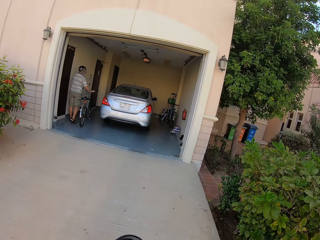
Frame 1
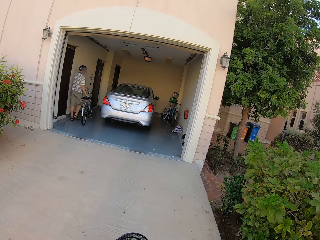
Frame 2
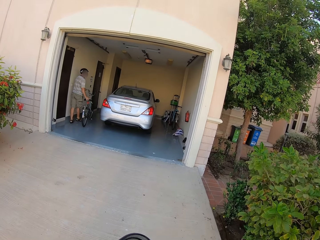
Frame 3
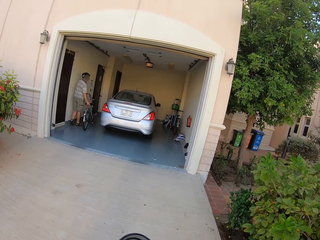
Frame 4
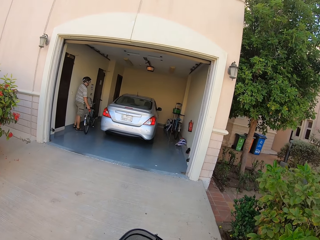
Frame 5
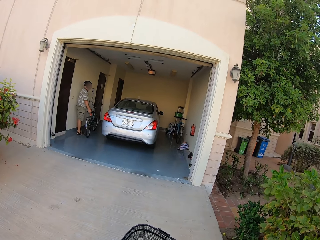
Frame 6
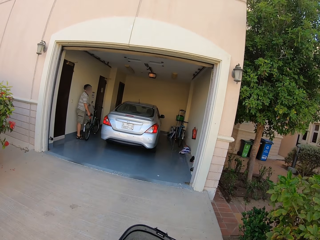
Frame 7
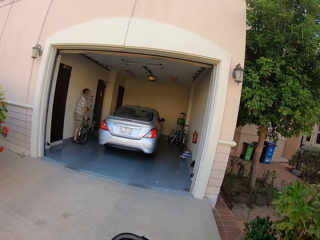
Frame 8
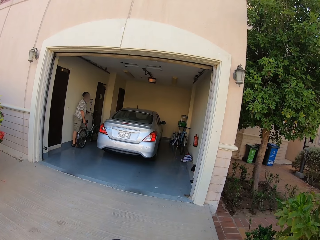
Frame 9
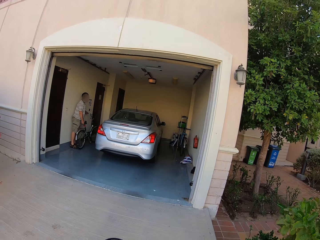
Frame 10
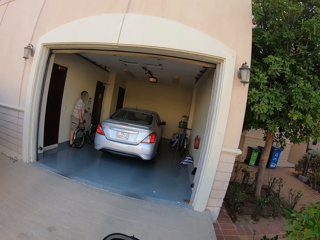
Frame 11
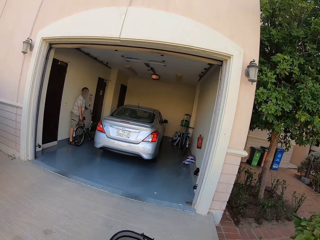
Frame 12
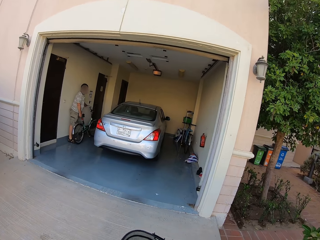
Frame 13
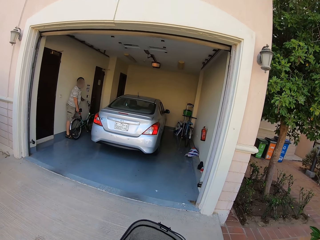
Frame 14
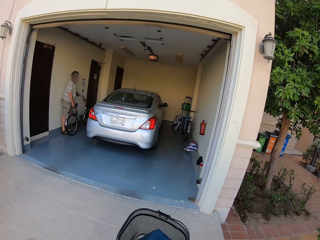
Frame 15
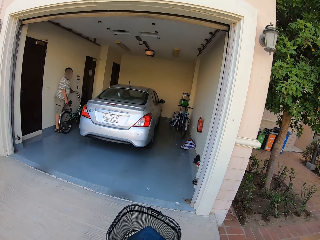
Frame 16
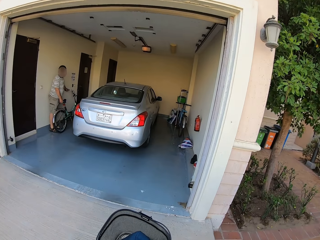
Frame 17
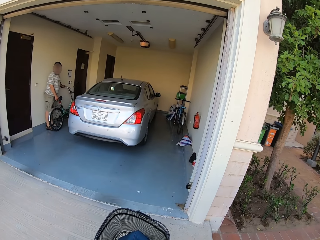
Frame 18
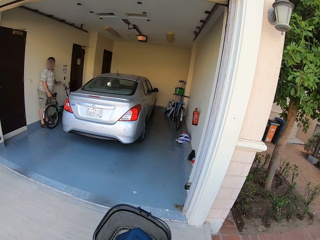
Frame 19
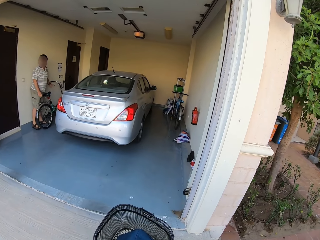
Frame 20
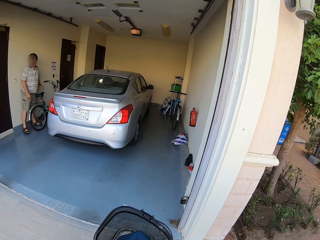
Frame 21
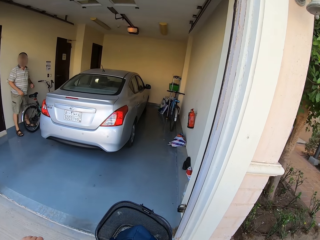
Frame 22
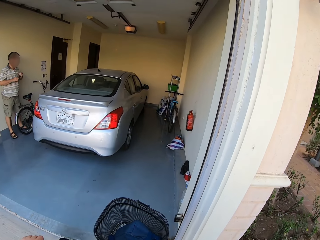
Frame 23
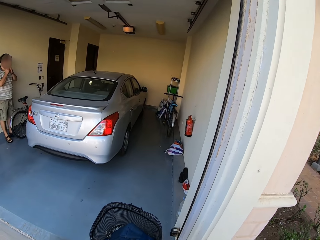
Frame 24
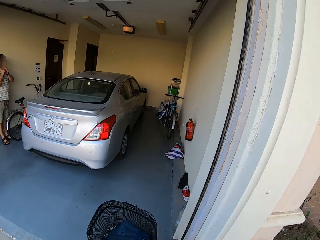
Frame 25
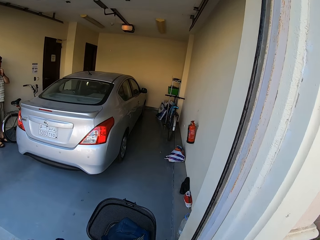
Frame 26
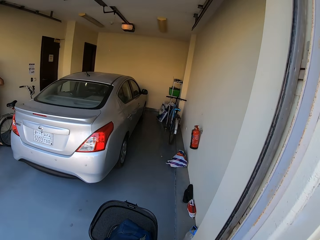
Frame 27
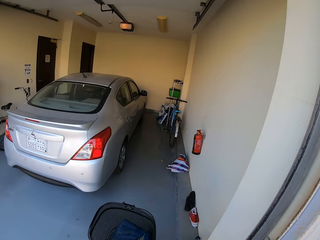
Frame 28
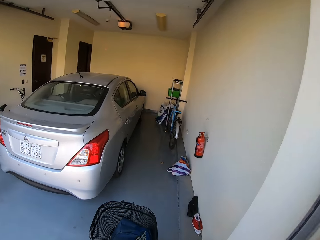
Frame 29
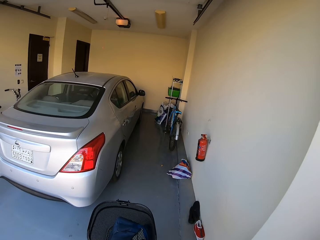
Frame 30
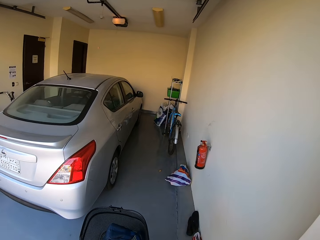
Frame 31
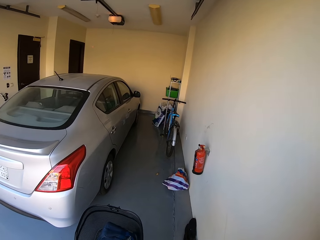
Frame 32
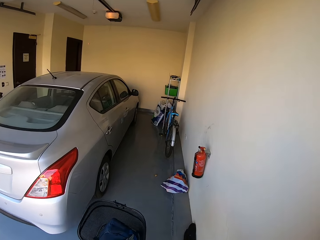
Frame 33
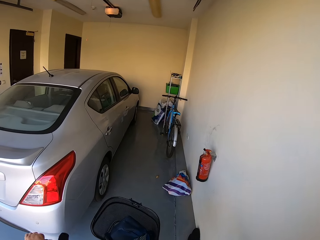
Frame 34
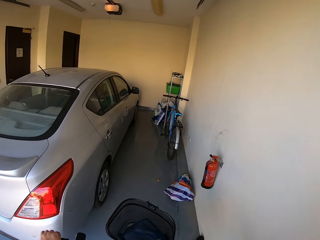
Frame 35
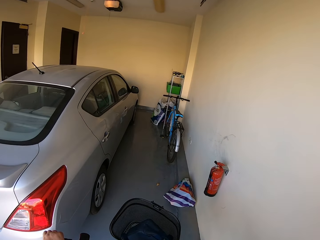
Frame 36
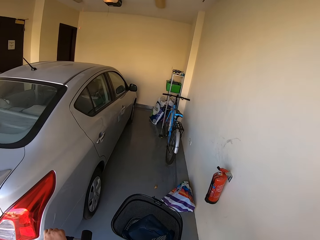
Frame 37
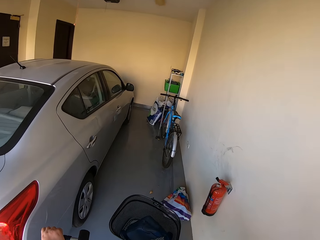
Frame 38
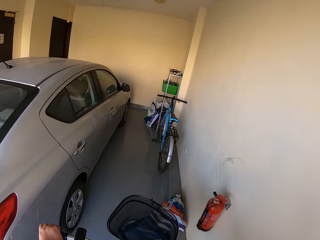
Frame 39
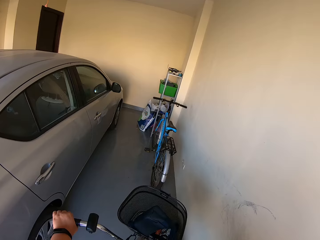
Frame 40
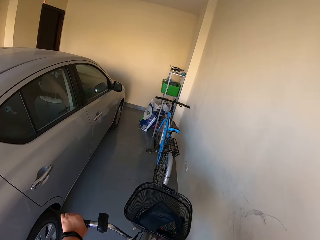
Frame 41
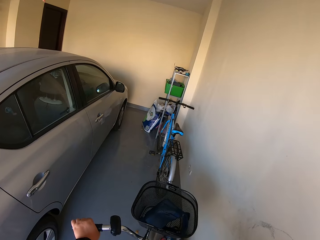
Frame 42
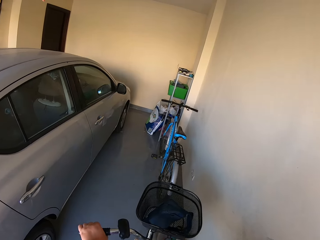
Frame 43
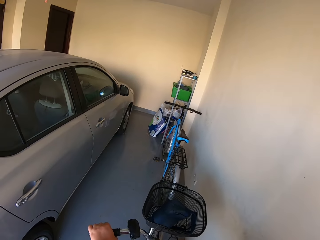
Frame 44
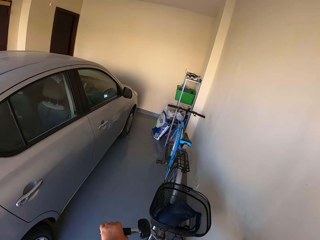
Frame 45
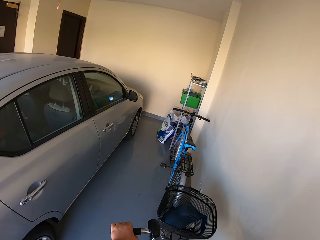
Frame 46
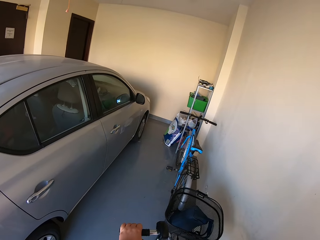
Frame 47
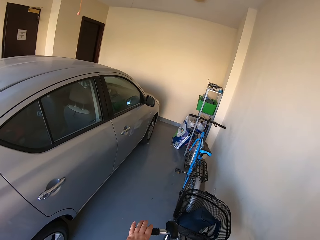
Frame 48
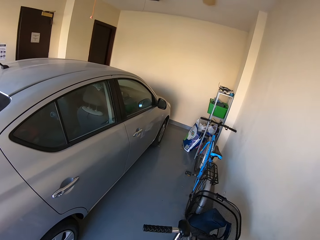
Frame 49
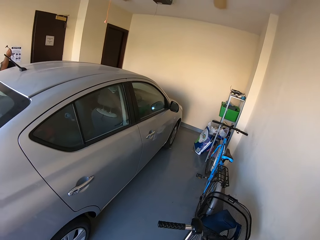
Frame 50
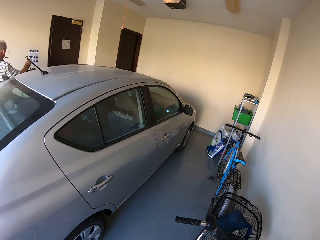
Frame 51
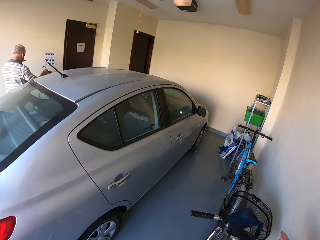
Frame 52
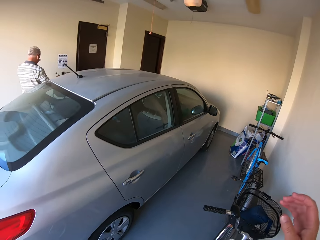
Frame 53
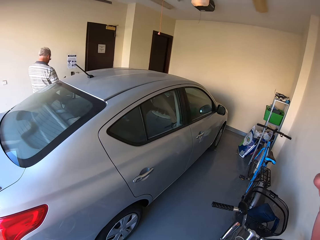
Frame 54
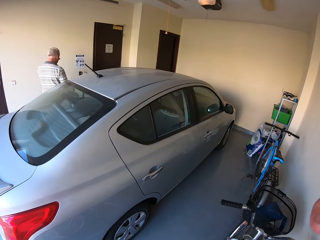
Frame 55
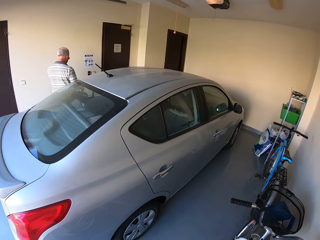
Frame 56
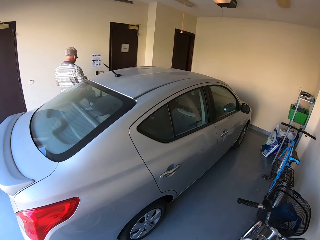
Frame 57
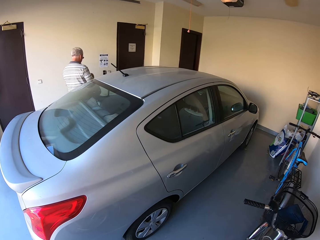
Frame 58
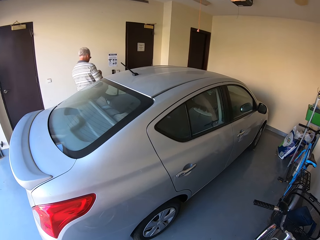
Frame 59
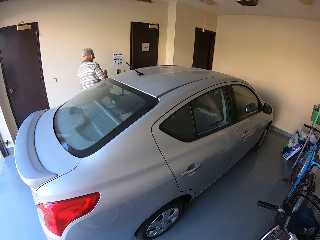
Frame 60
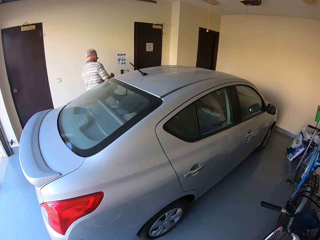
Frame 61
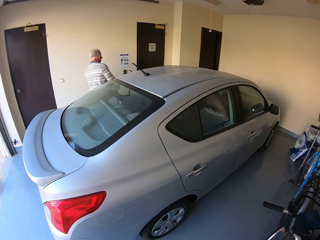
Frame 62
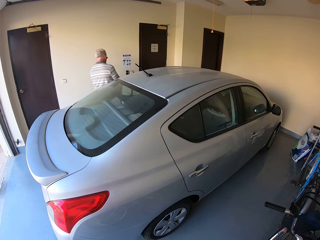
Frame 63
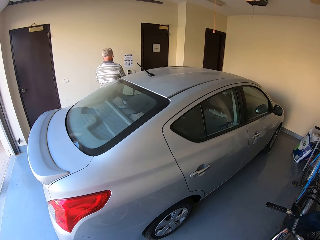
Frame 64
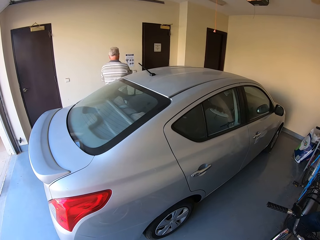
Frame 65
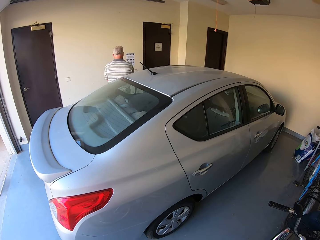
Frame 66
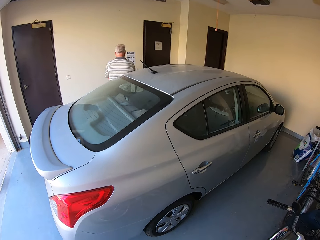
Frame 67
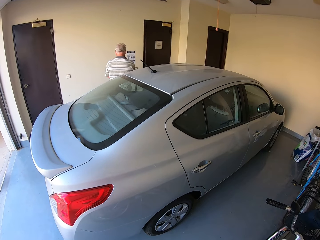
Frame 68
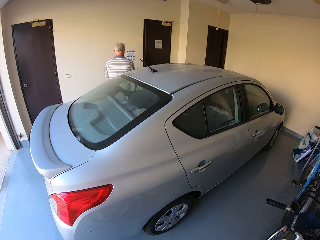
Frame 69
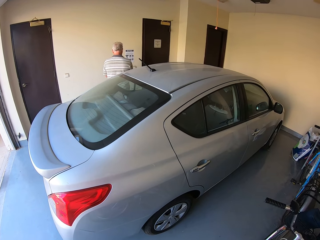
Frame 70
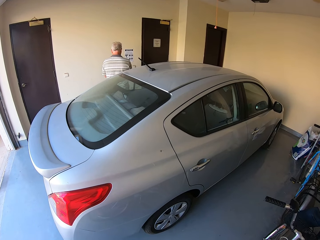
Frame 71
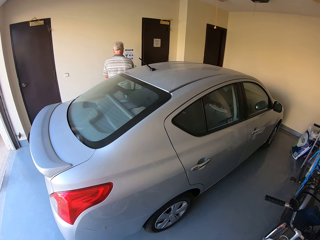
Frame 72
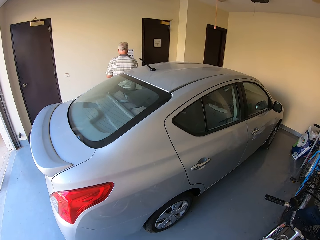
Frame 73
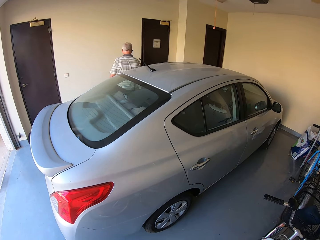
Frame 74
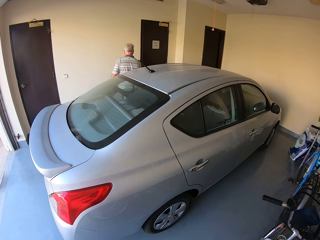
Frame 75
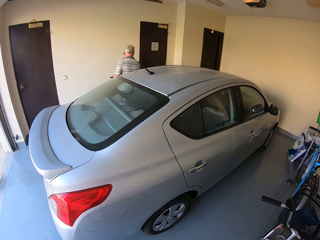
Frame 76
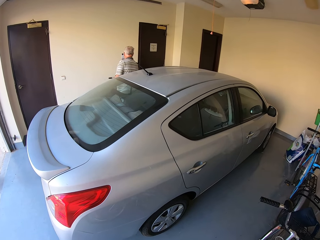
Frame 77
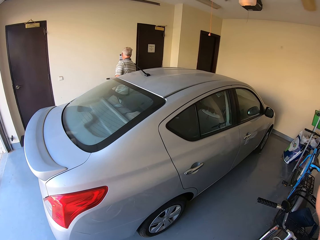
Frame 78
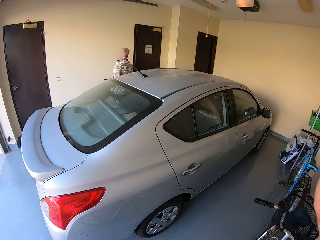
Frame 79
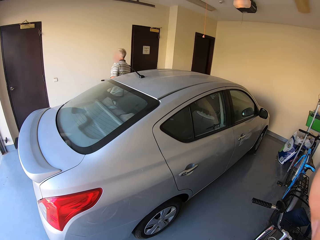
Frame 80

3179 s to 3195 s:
The cyclist places his right hand on the bicycle seat and parks the bicycle. The cyclist unbuckles the helmet with both hands. The camera wearer enters the garage. He leans the bicycle on the wall. He parks the bicycle. The cyclist holds the helmet with both hands. The camera wearer raises his right hand. The cyclist turns towards the wall.
